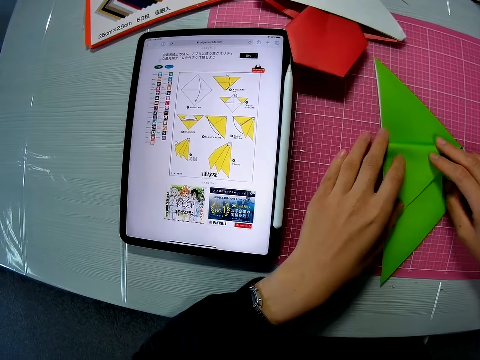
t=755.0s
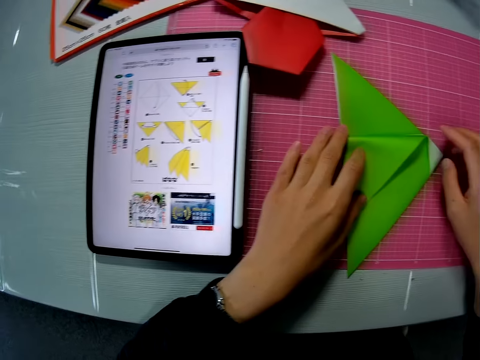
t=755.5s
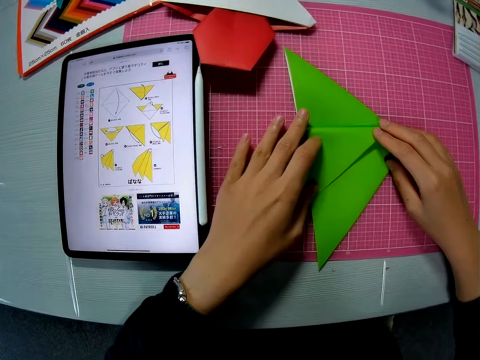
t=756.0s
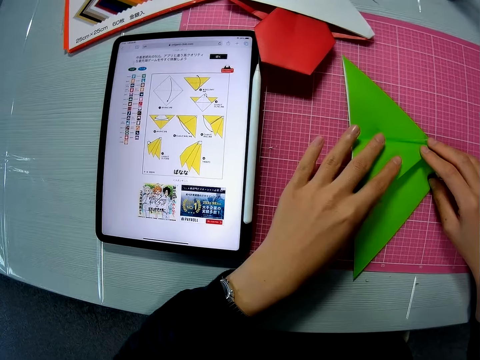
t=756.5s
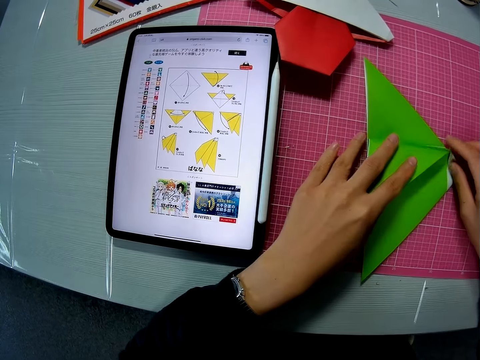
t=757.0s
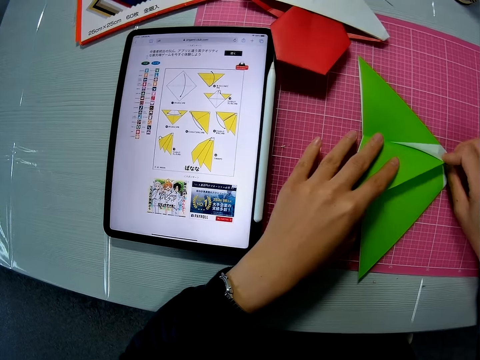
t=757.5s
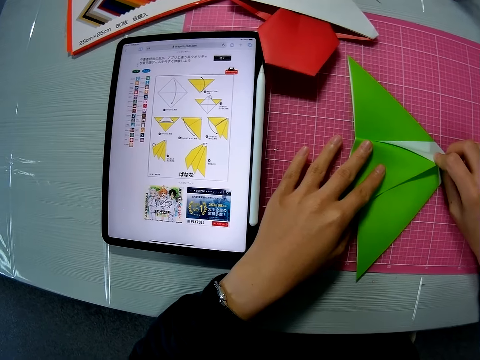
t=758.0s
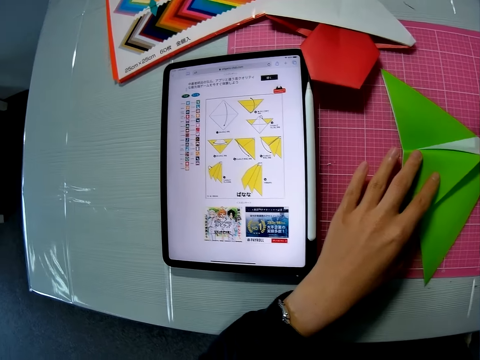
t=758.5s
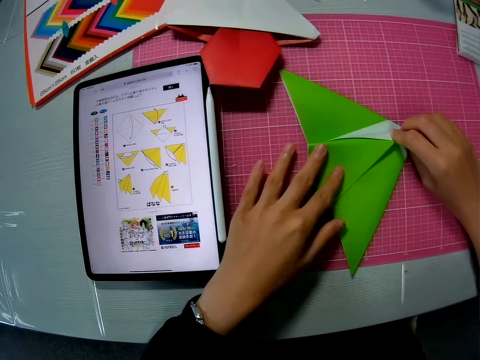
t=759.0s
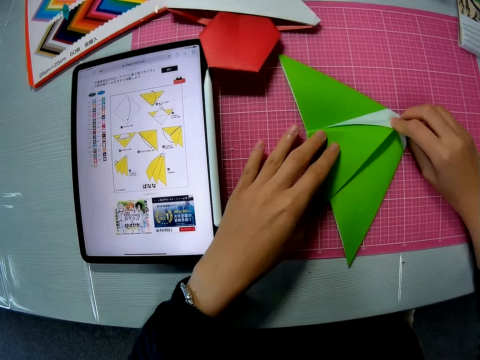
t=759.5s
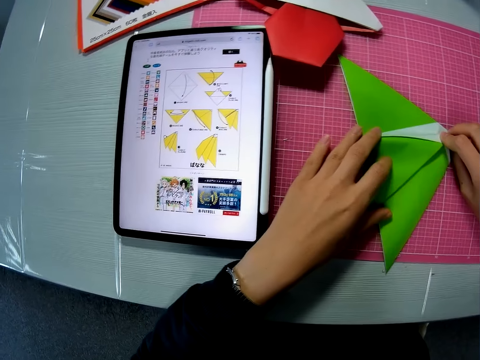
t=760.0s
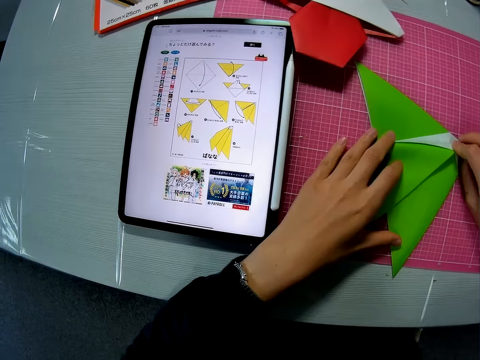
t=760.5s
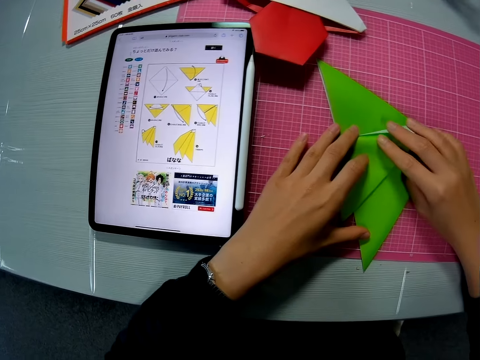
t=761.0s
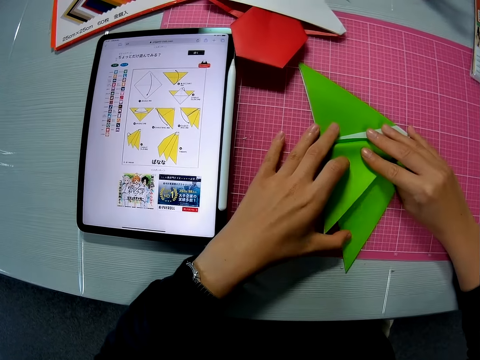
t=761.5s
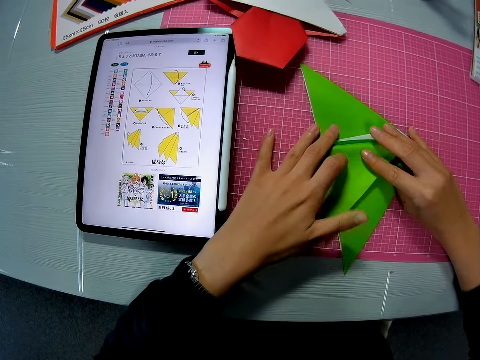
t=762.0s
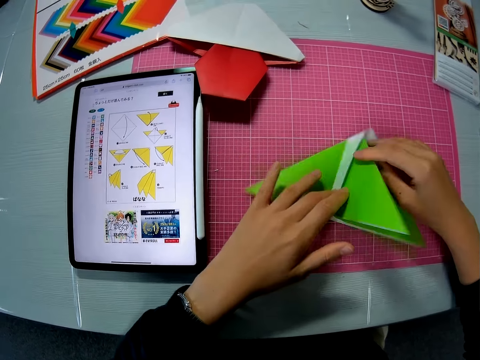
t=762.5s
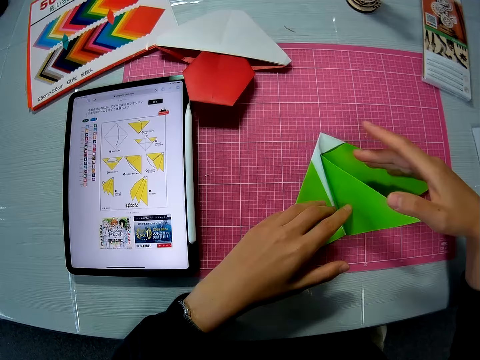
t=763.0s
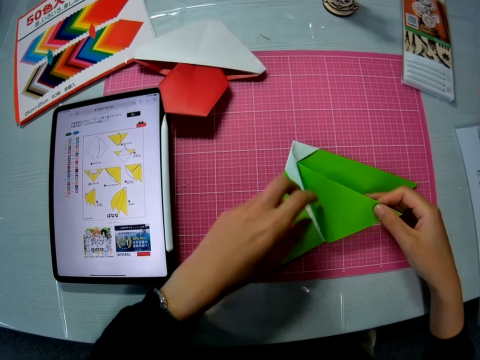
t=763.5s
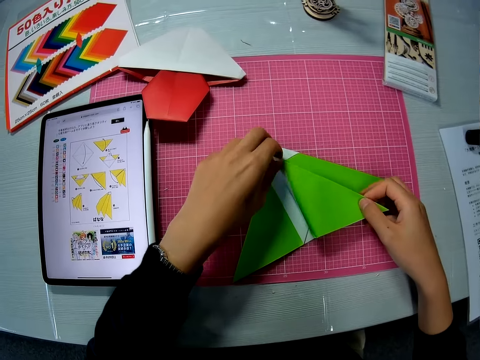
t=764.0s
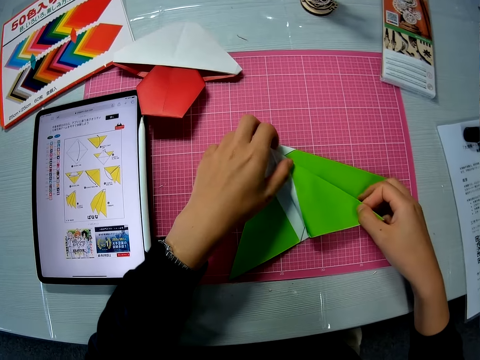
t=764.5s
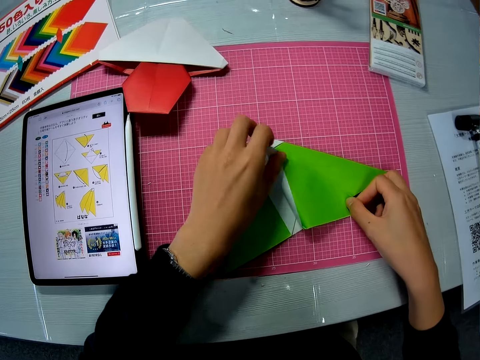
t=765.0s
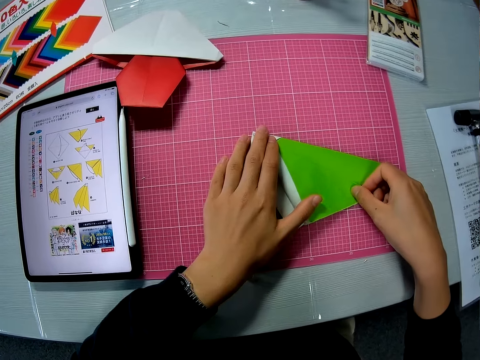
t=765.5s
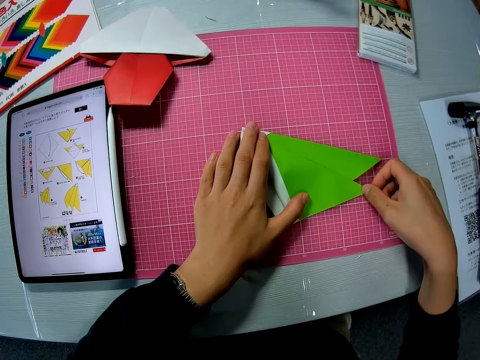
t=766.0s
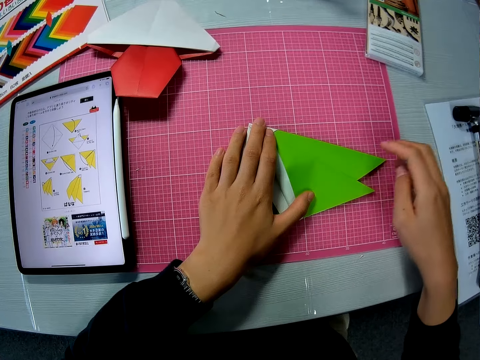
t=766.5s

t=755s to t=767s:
The camera wearer turns the paper.

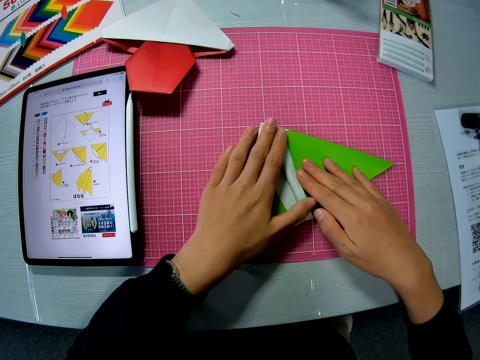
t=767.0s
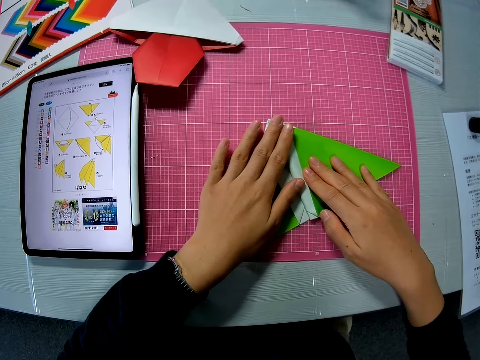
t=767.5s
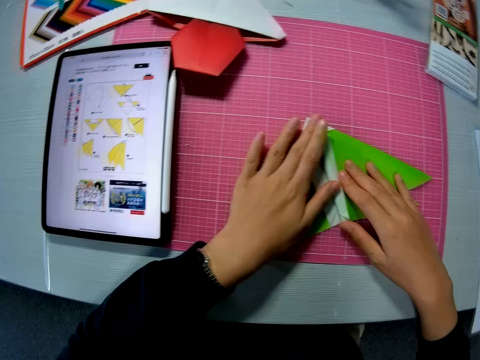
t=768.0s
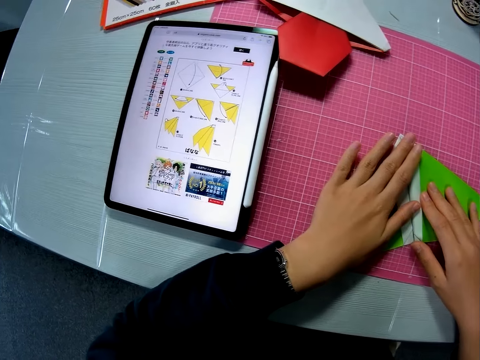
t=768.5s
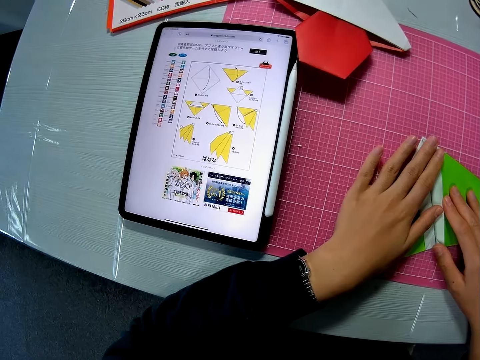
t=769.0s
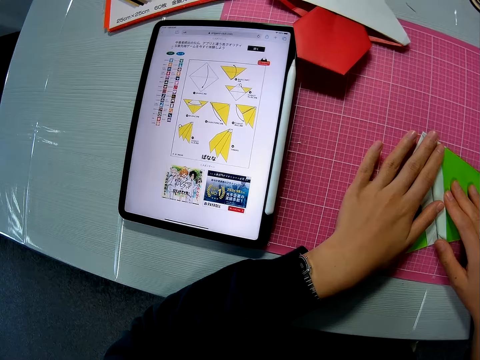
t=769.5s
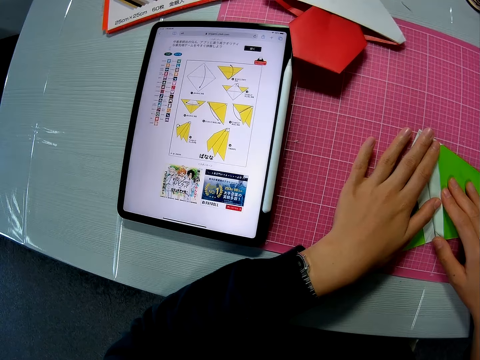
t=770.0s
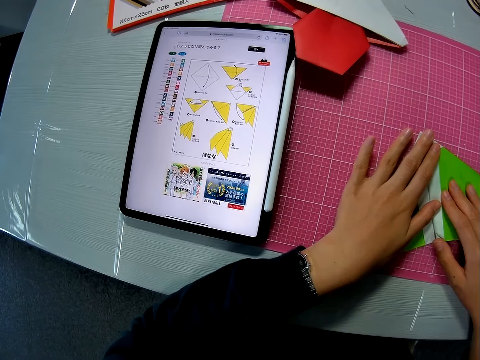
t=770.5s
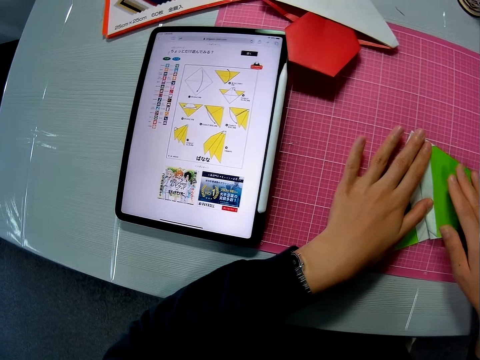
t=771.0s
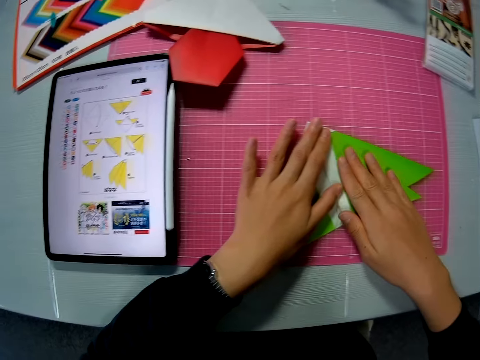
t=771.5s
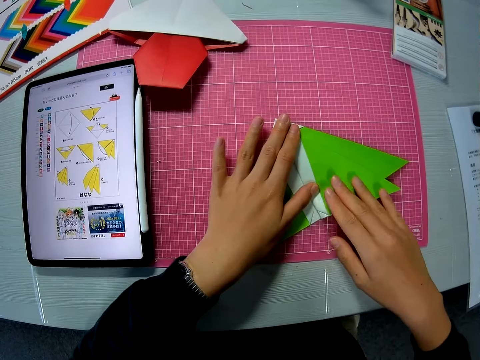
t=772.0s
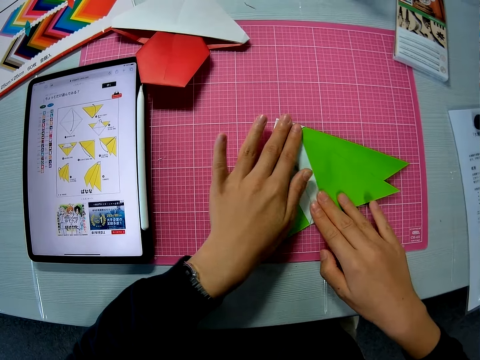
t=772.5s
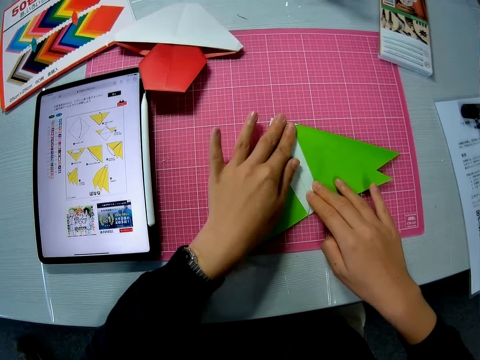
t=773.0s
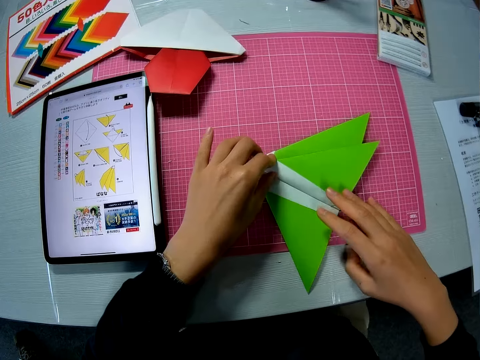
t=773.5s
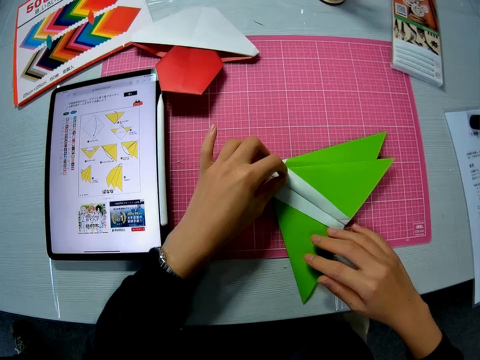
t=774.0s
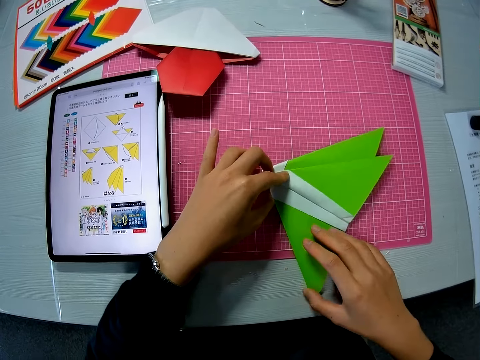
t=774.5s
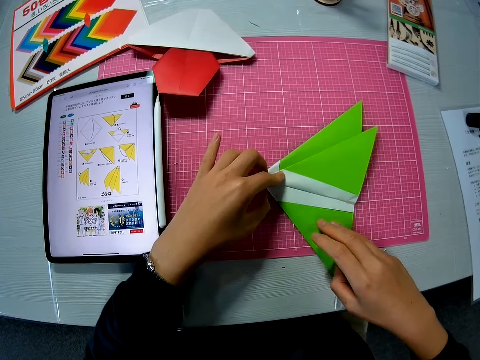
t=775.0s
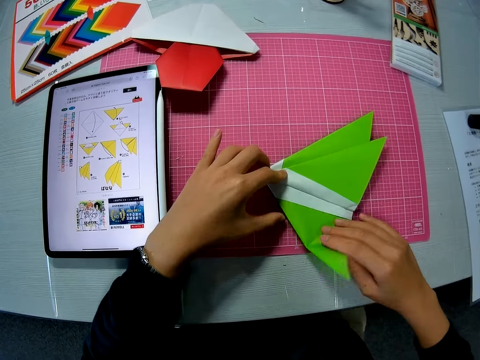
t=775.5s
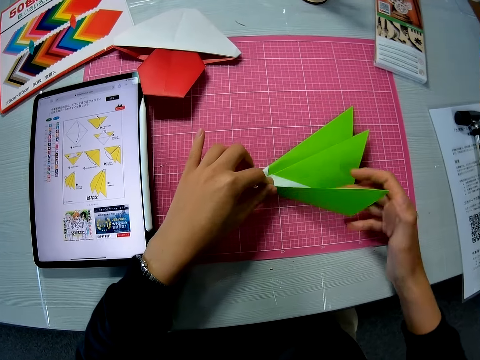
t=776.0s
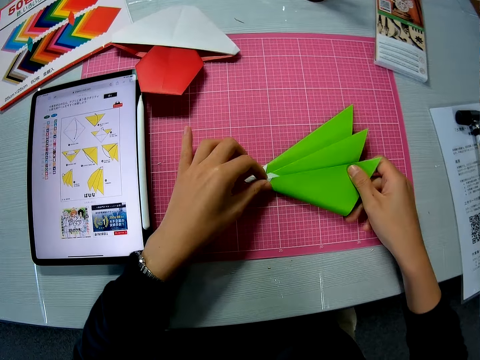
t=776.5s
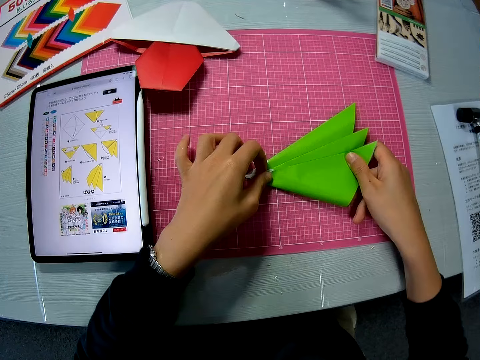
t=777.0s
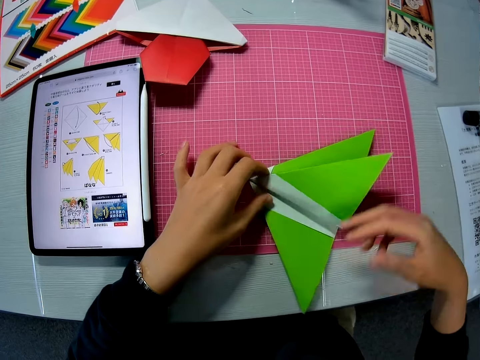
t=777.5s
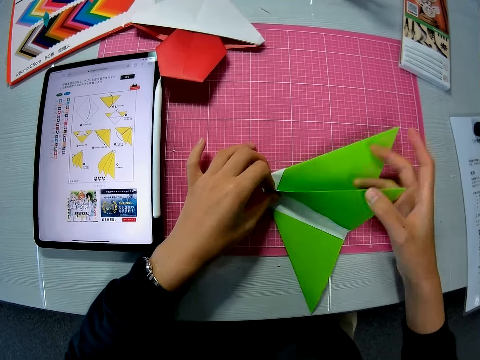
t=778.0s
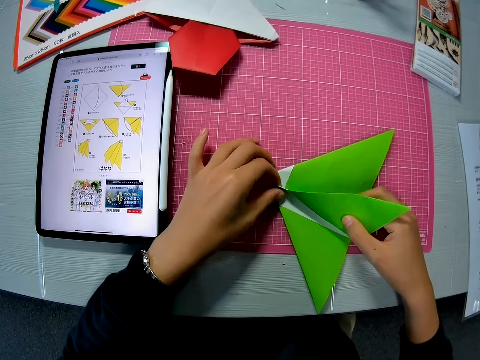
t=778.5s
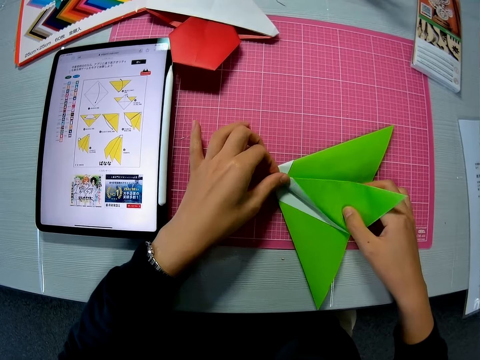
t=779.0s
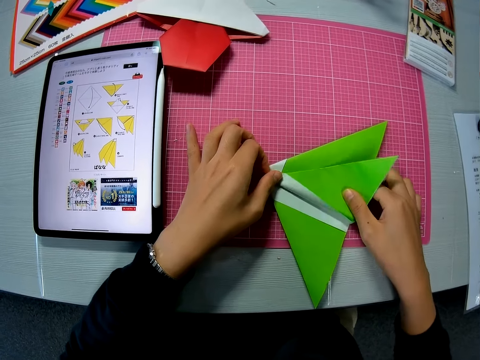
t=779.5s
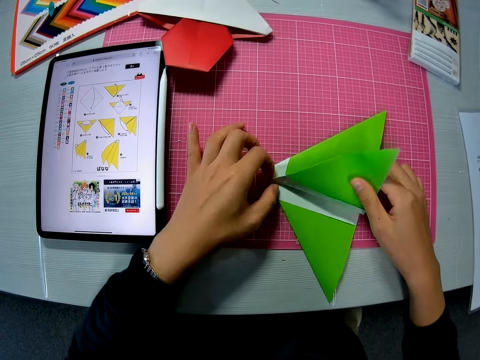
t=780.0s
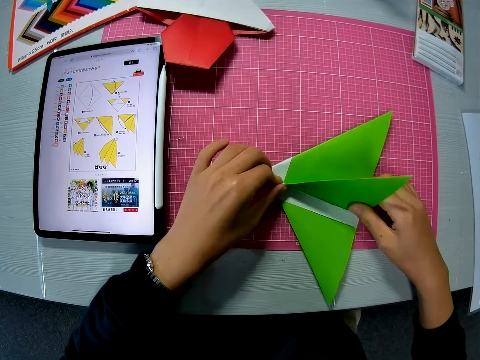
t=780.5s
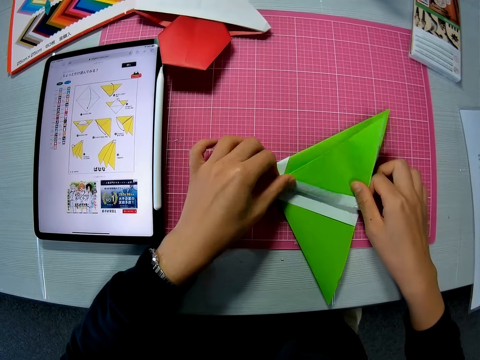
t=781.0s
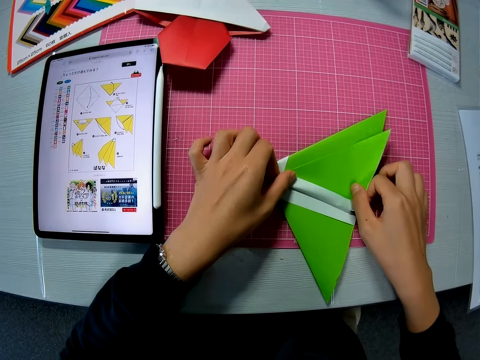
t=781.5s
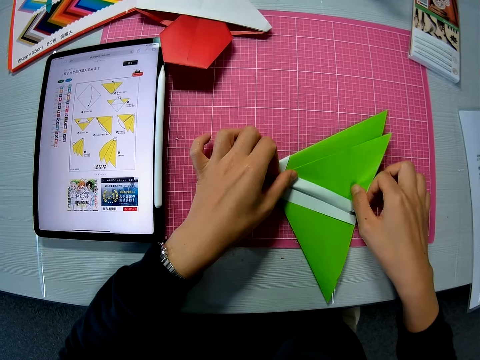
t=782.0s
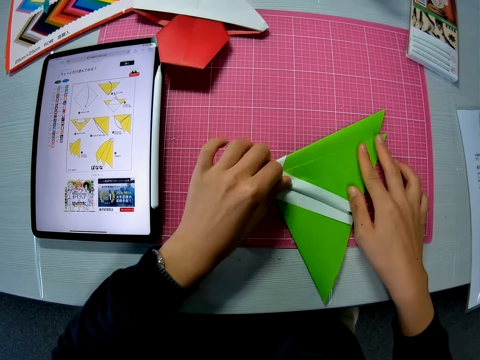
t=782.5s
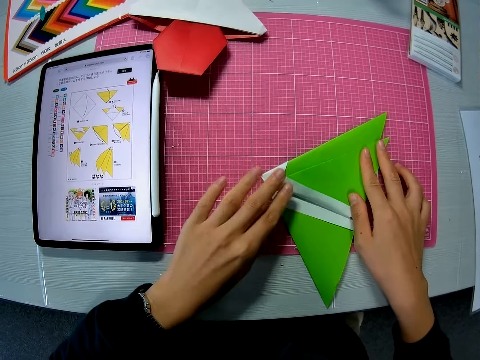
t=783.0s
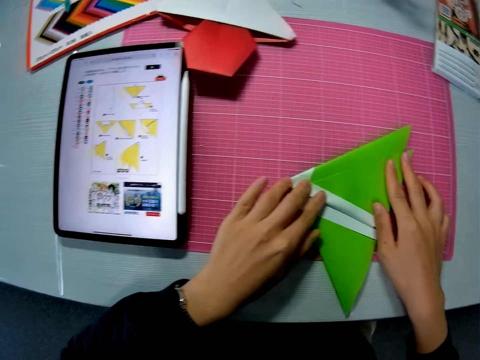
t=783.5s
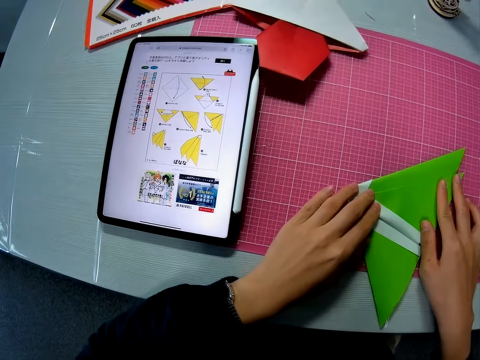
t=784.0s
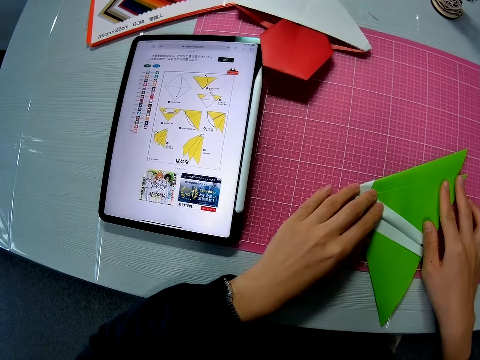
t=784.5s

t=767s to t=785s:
The camera wearer changes direction. They align the paper with fingers. They move the paper. They fold the paper. They unfold the paper. They fold the paper.
